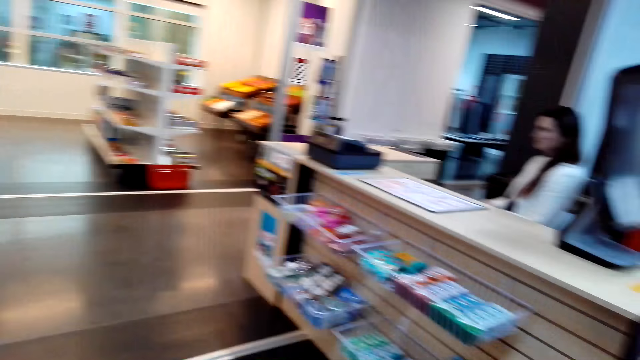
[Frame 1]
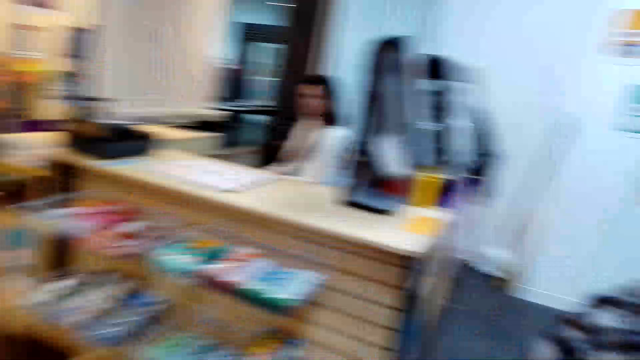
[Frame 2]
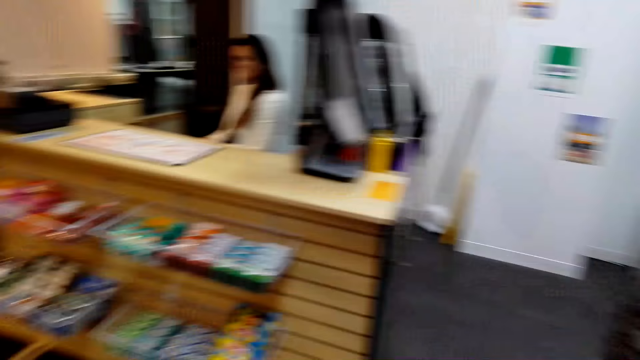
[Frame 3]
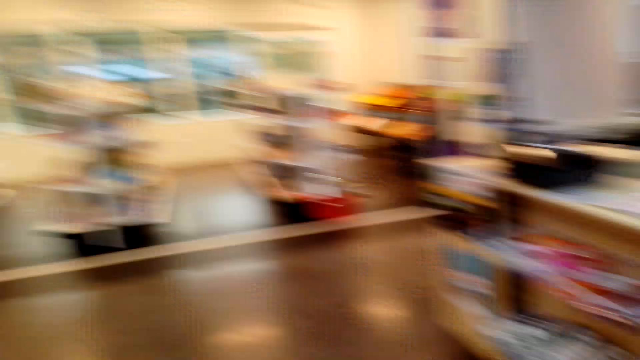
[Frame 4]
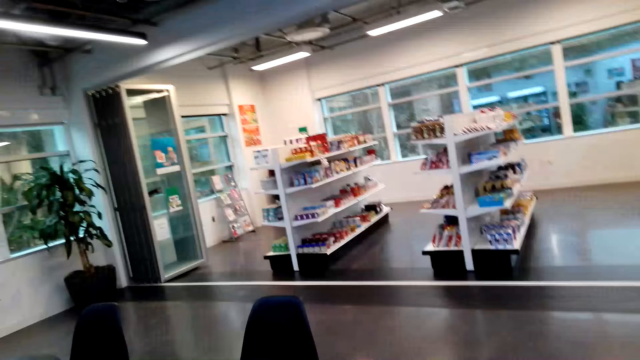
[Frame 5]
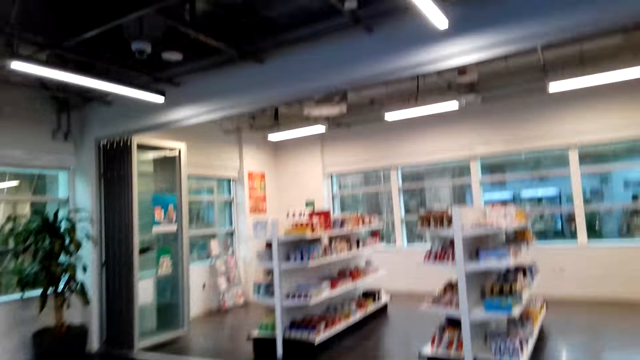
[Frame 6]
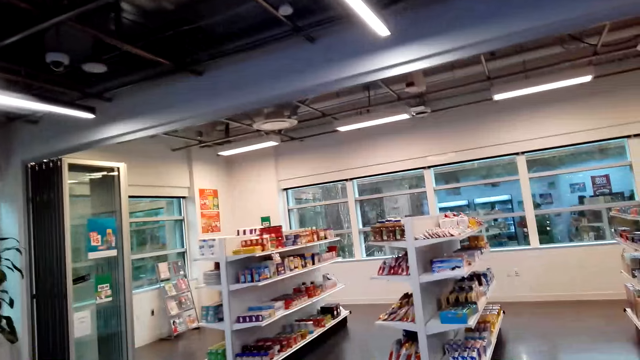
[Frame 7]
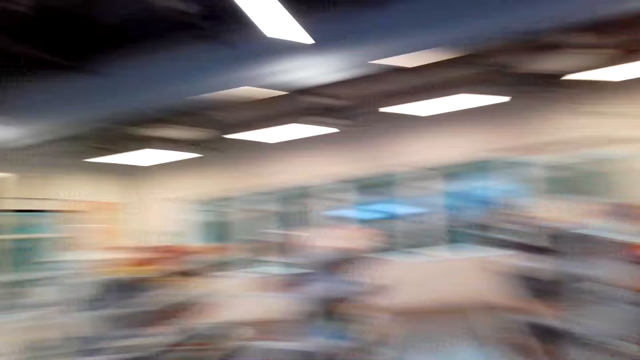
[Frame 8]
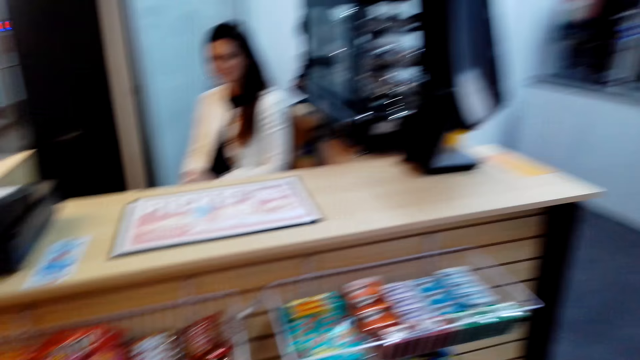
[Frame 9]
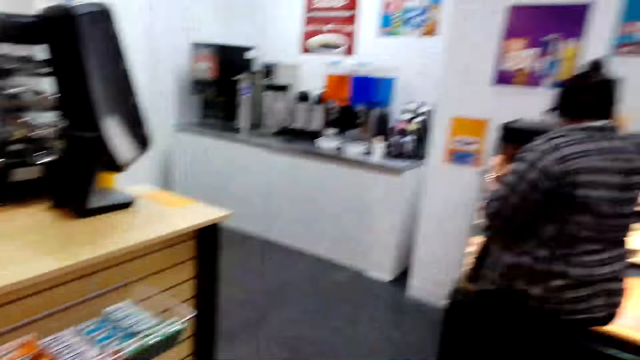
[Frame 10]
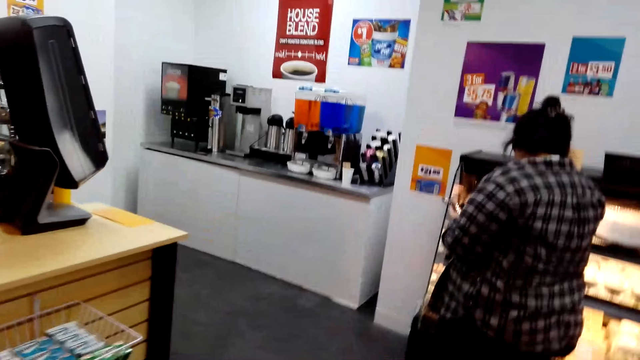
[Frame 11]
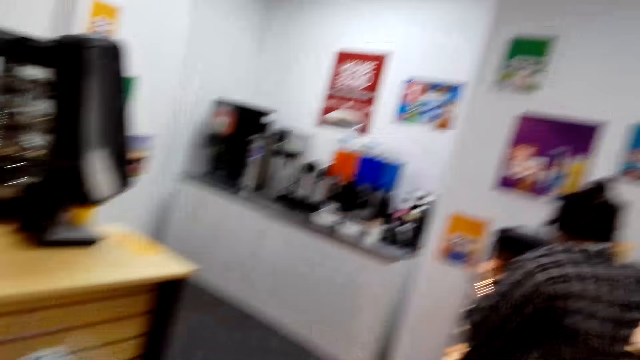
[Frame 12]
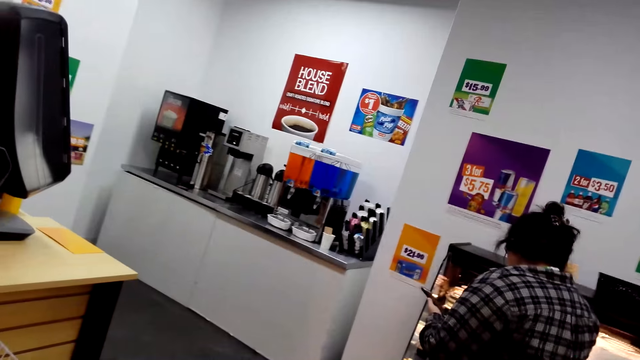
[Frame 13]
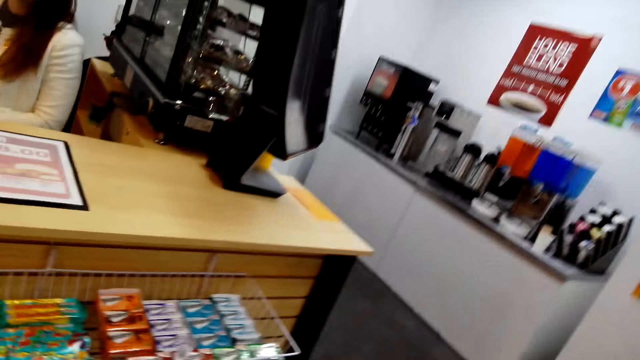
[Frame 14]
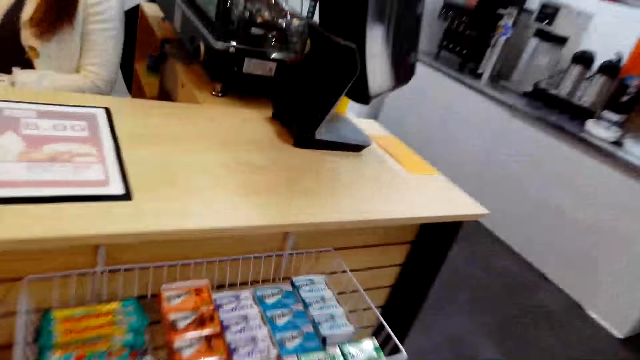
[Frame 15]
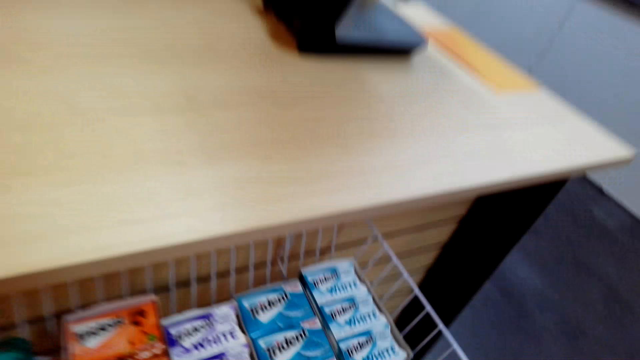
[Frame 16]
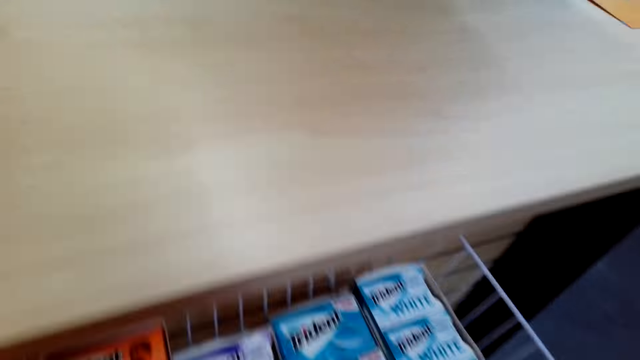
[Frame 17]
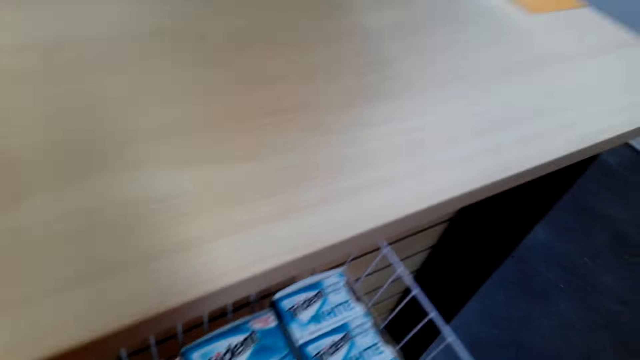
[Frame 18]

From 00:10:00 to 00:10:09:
The camera wearer walks in the supermarket.

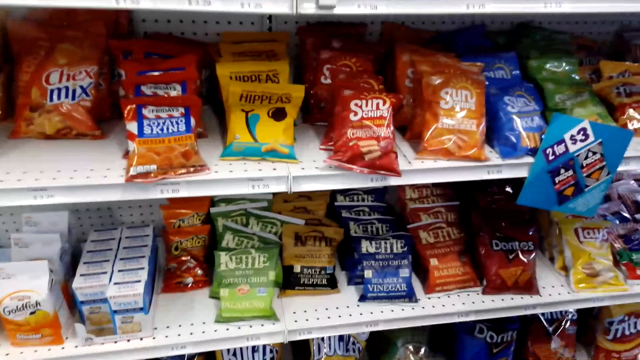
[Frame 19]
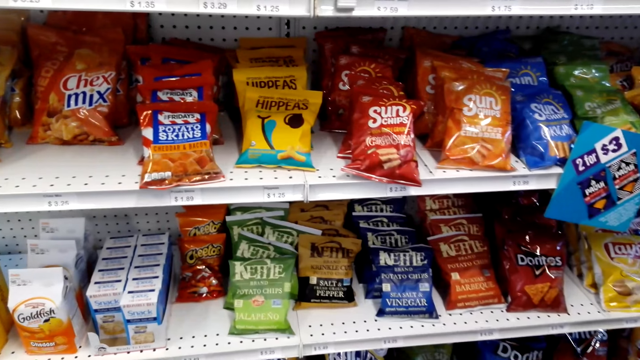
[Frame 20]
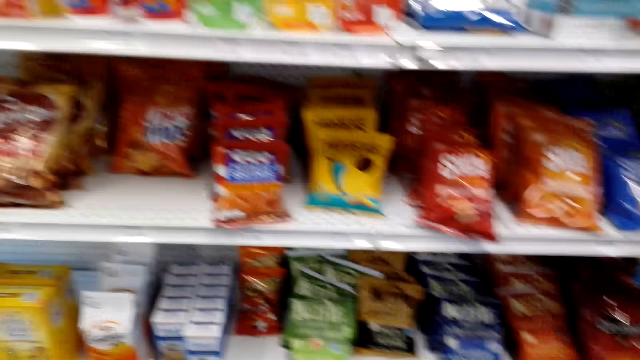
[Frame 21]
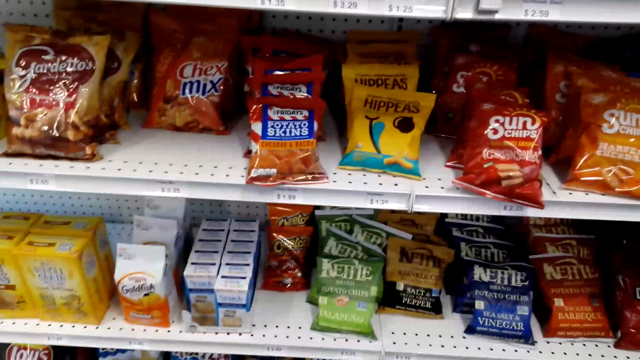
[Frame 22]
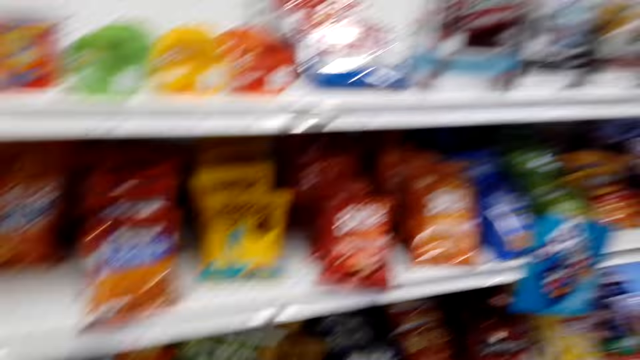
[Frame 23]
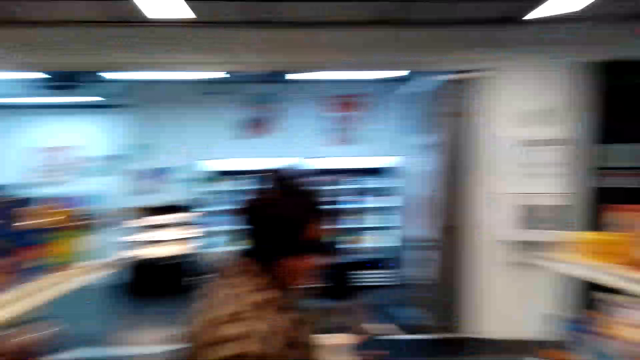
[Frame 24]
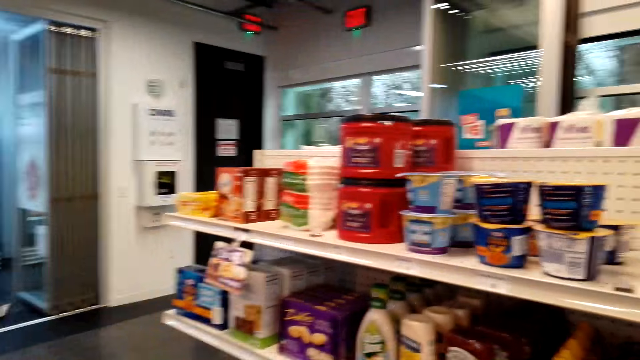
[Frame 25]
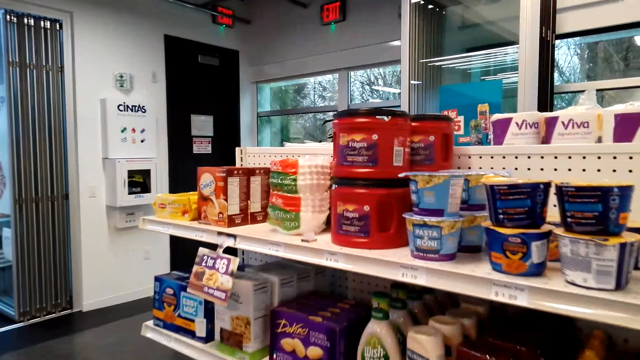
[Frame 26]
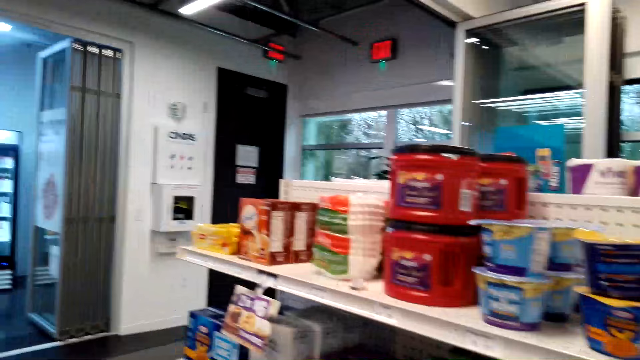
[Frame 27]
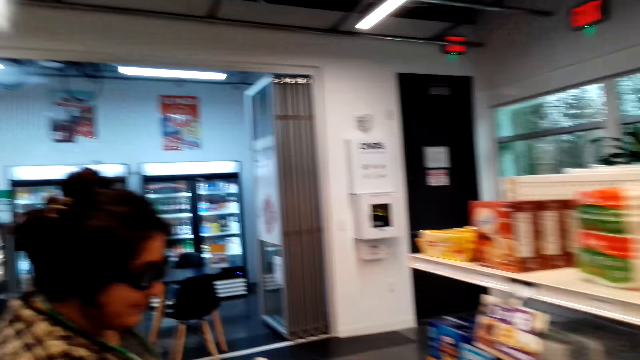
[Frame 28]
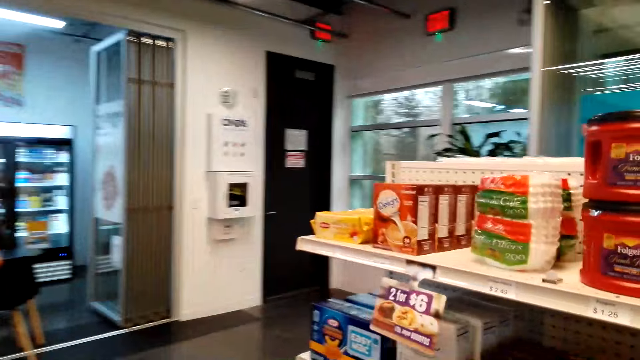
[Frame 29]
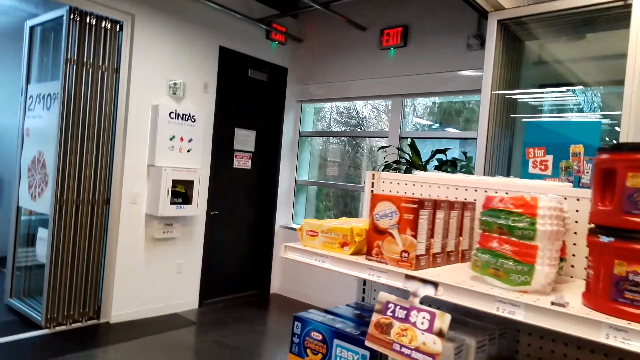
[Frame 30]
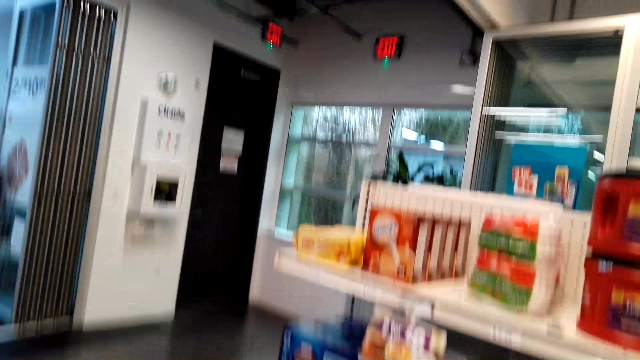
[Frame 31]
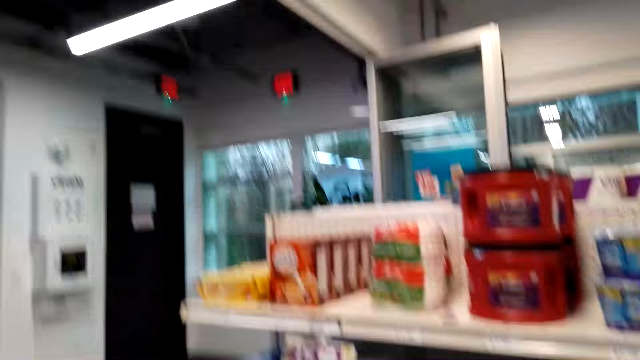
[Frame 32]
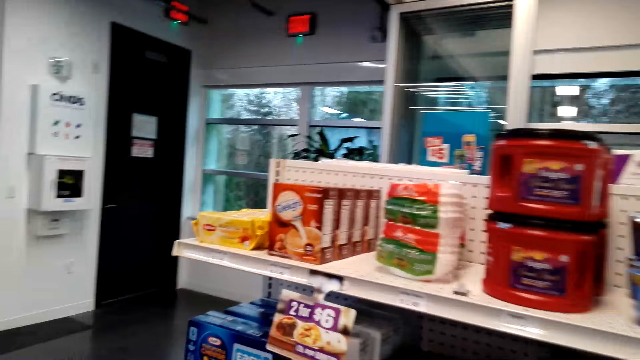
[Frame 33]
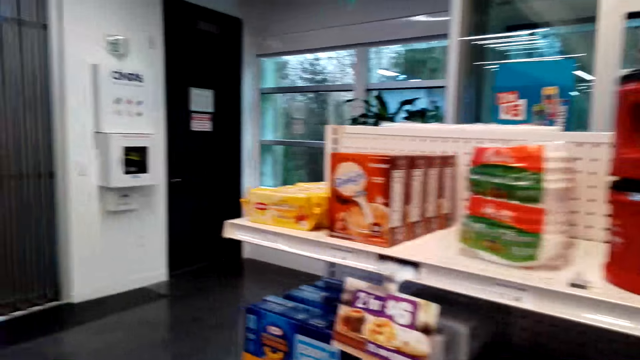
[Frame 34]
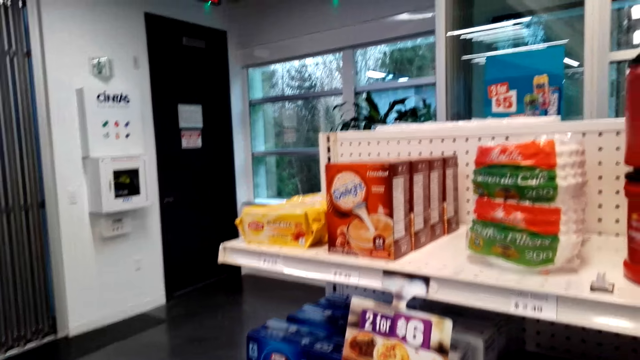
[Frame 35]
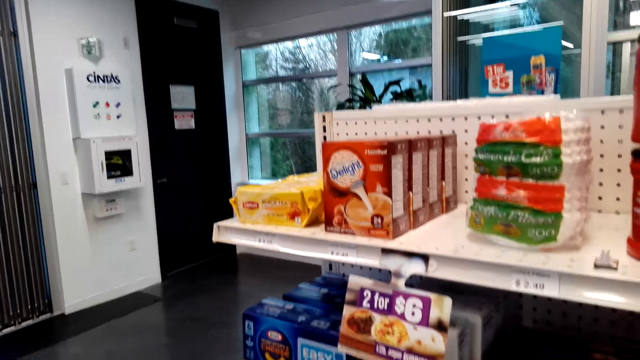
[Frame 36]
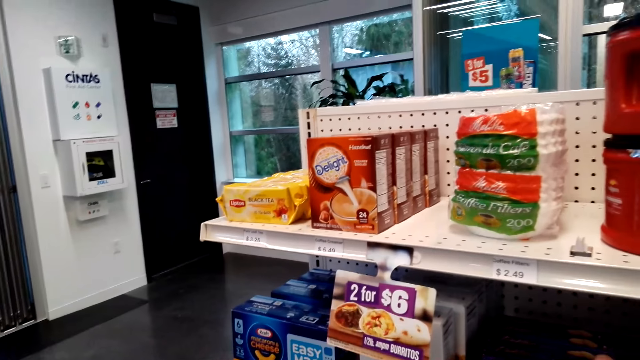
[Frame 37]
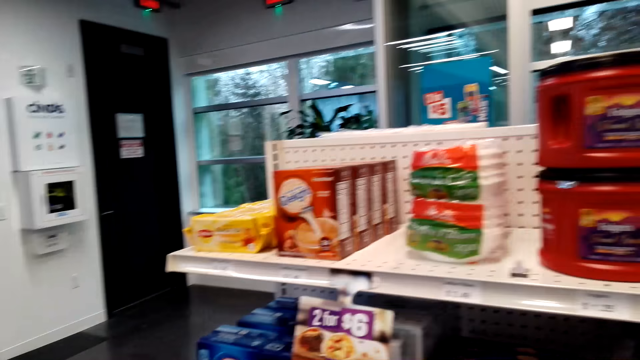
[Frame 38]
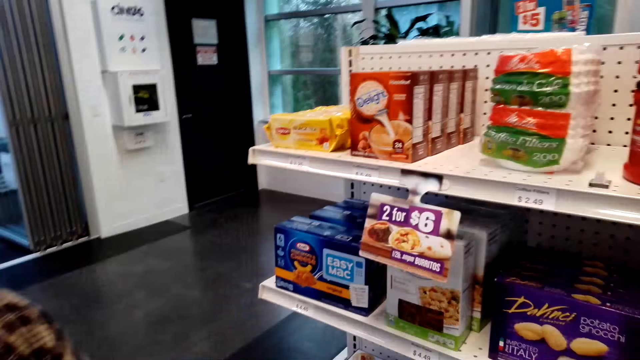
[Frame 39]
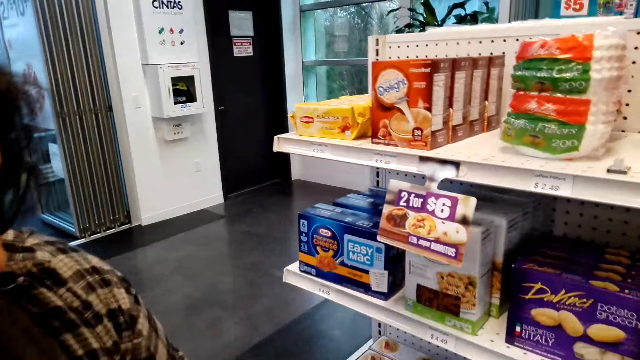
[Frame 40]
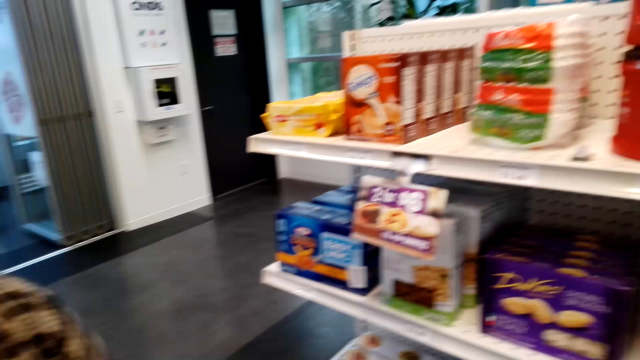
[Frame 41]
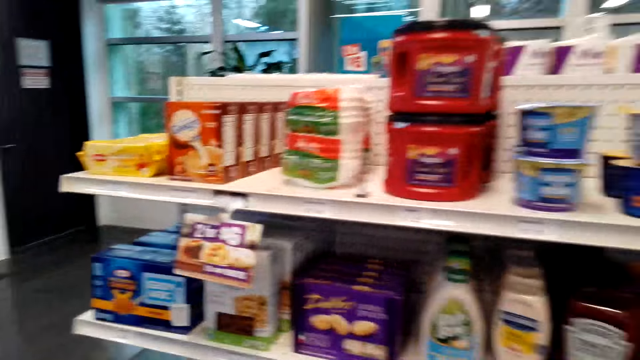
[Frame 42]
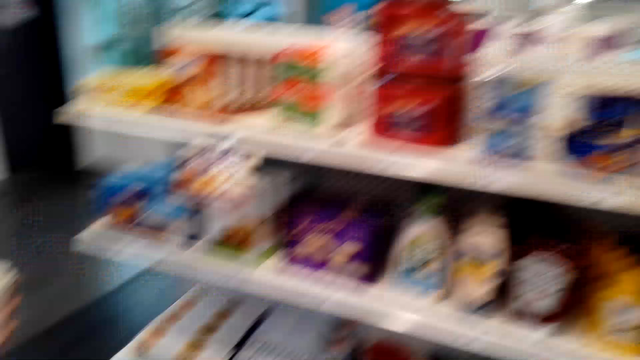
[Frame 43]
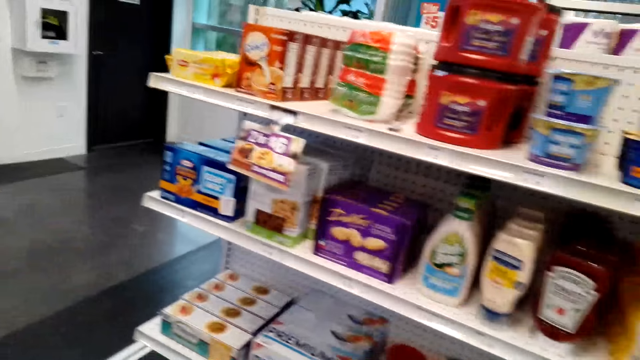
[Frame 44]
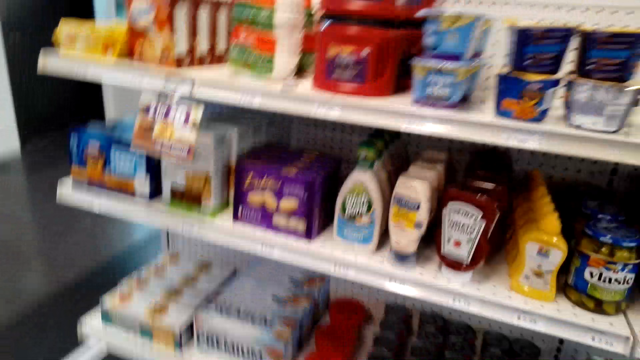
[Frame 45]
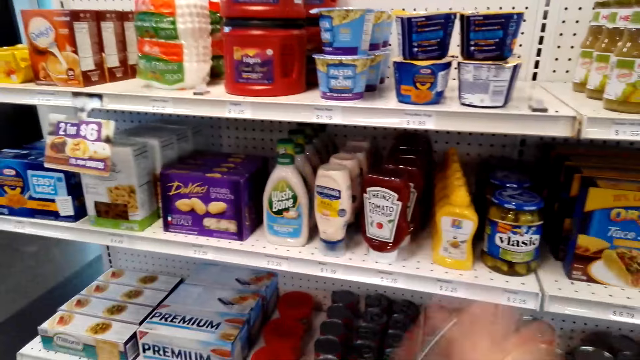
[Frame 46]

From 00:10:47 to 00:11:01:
The camera wearer stares at the candies on the display.
